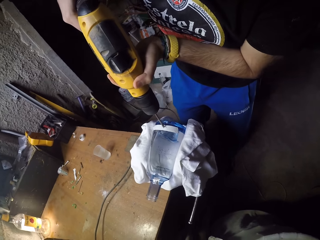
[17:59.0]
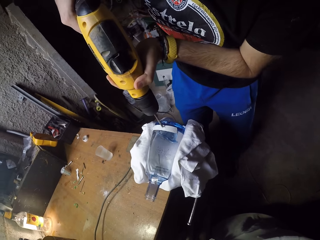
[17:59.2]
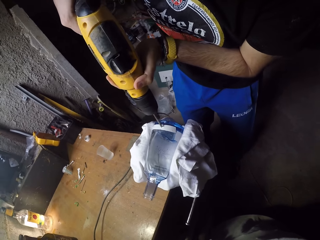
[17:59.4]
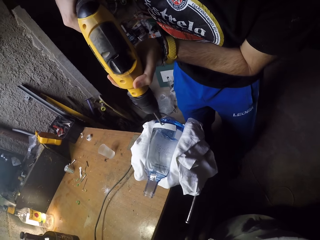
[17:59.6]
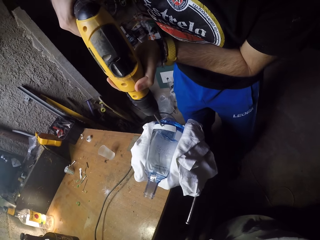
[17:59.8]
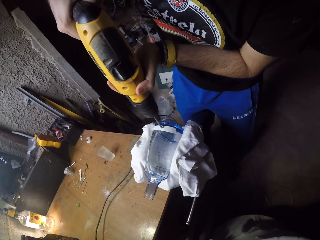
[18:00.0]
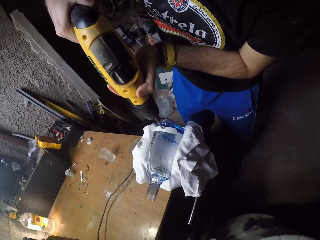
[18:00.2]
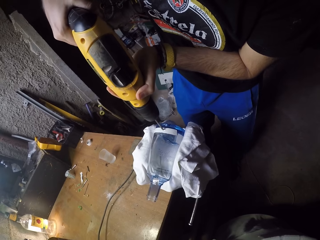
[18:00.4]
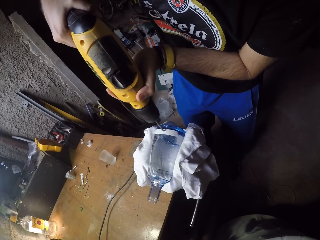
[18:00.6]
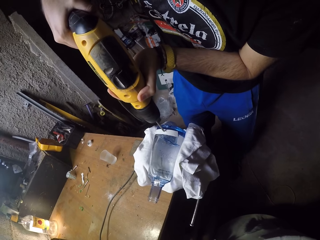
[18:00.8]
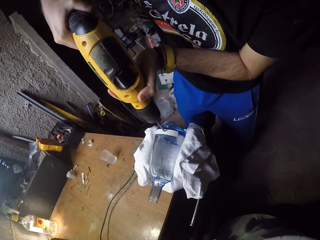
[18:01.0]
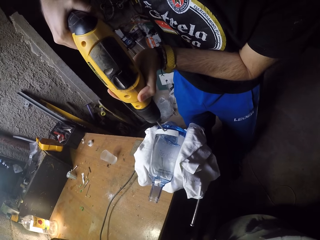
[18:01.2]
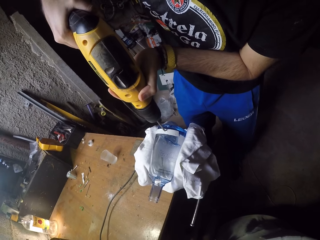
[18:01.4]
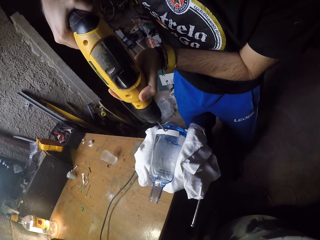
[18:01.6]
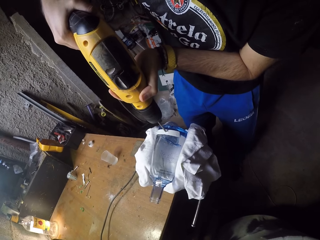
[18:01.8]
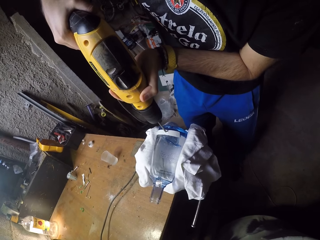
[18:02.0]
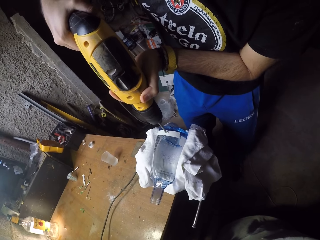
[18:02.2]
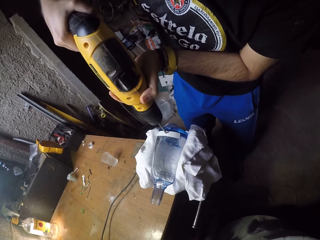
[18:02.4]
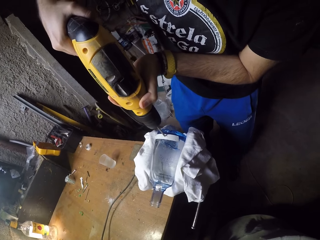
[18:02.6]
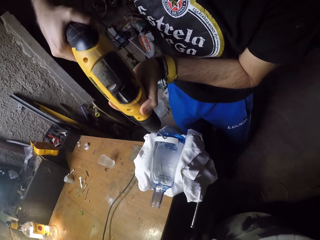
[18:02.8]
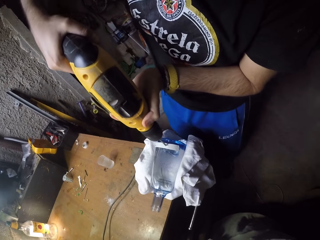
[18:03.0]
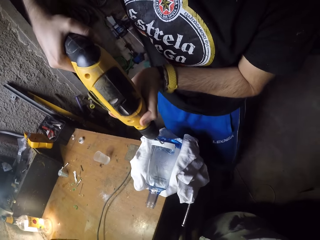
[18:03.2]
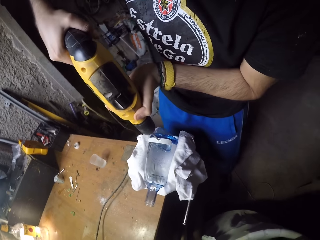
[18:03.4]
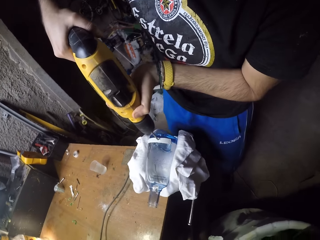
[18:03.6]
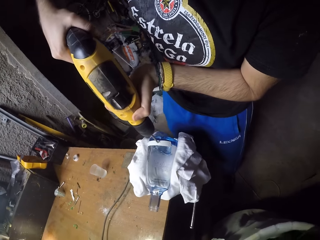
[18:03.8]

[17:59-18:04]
The camera wearer drills the glass.

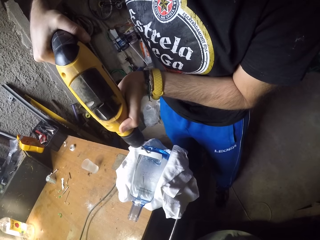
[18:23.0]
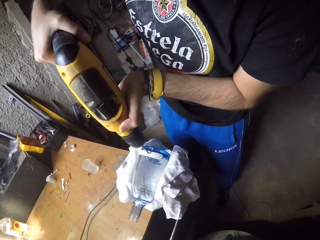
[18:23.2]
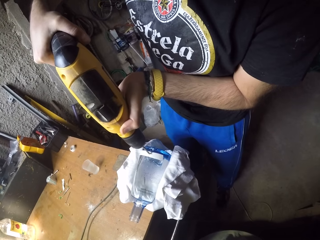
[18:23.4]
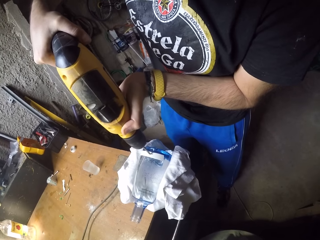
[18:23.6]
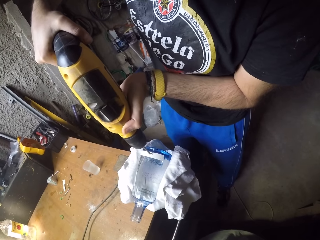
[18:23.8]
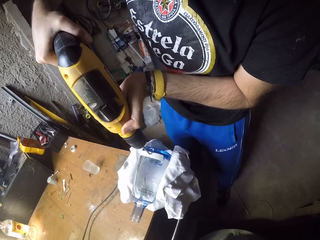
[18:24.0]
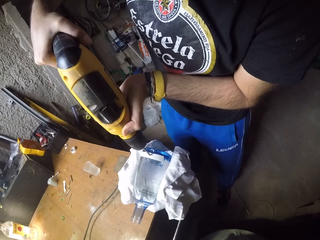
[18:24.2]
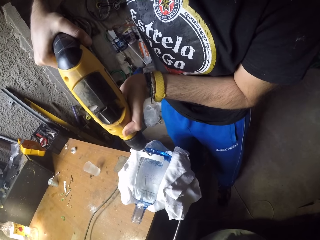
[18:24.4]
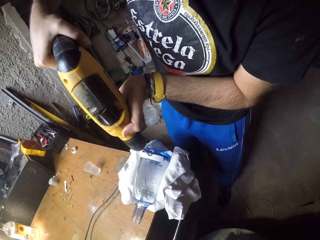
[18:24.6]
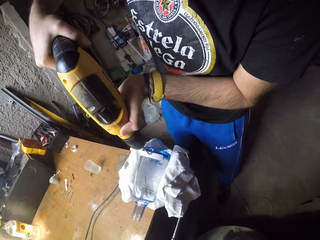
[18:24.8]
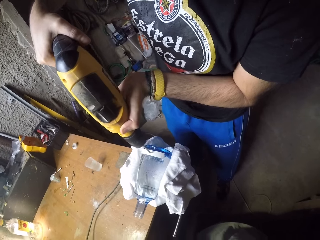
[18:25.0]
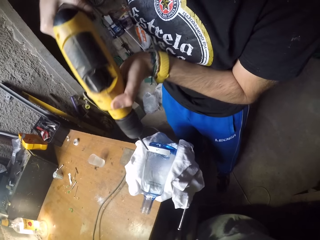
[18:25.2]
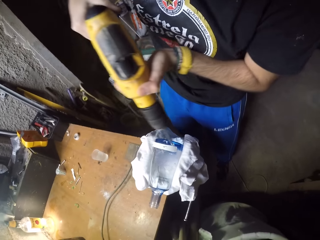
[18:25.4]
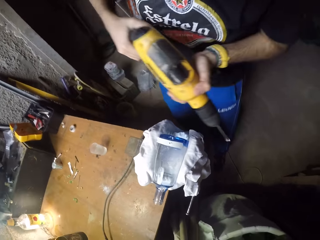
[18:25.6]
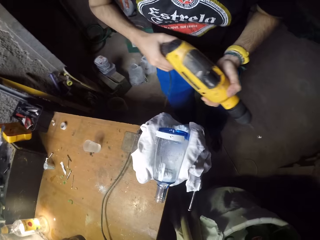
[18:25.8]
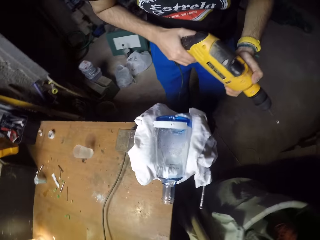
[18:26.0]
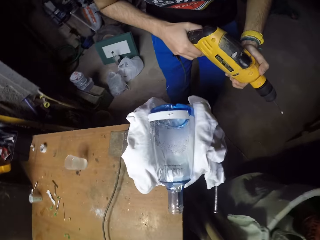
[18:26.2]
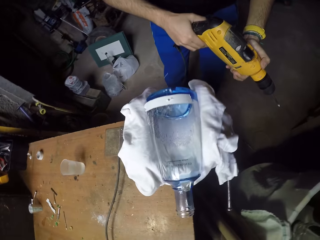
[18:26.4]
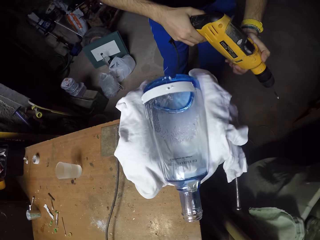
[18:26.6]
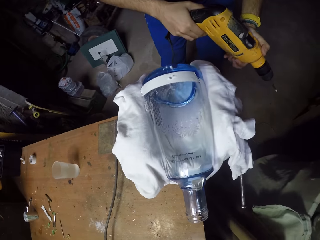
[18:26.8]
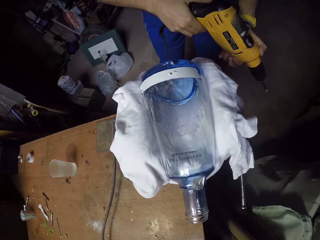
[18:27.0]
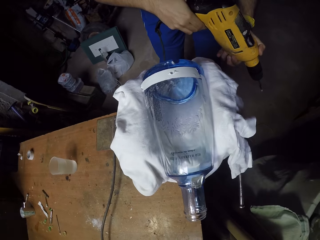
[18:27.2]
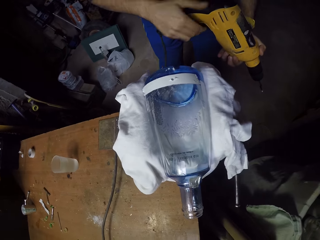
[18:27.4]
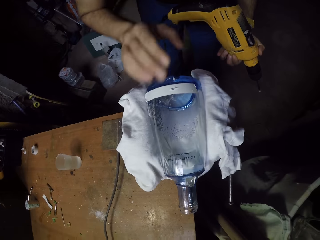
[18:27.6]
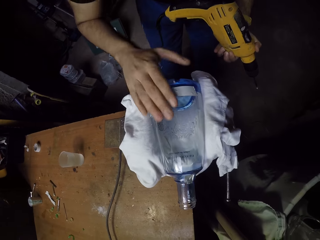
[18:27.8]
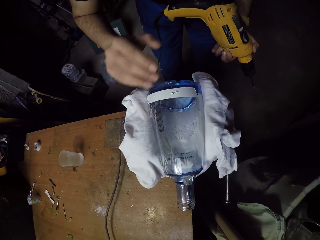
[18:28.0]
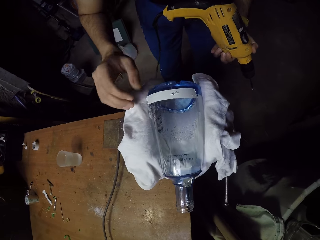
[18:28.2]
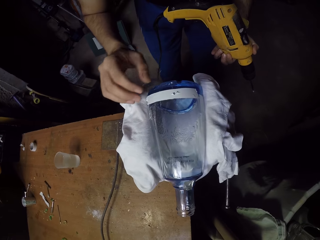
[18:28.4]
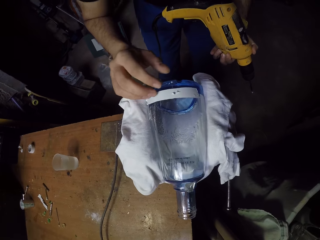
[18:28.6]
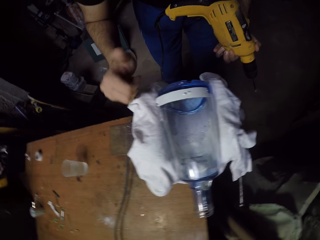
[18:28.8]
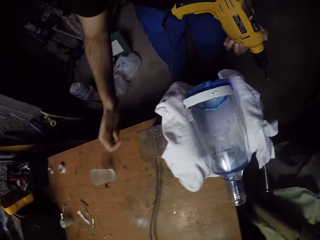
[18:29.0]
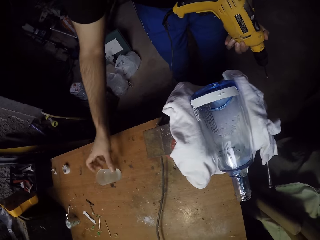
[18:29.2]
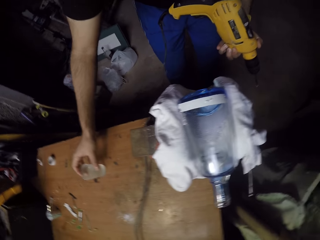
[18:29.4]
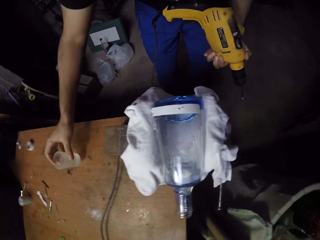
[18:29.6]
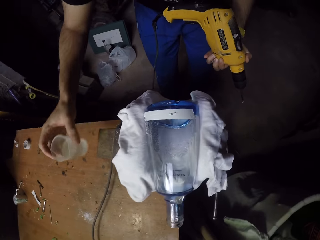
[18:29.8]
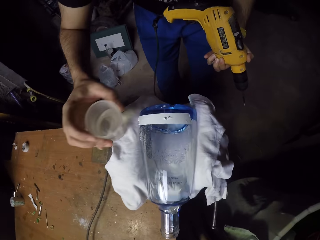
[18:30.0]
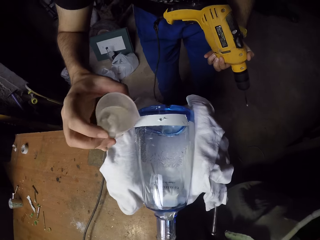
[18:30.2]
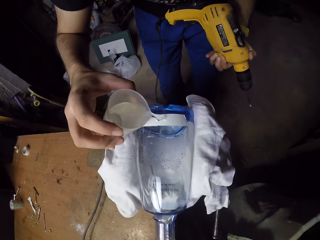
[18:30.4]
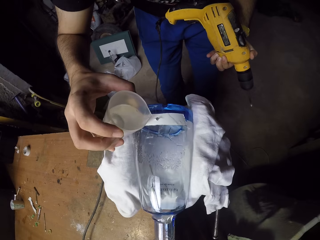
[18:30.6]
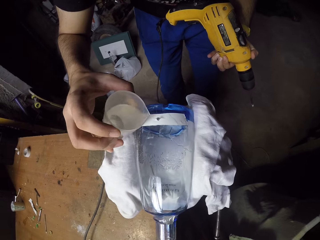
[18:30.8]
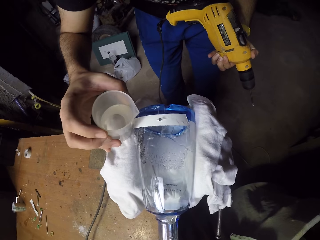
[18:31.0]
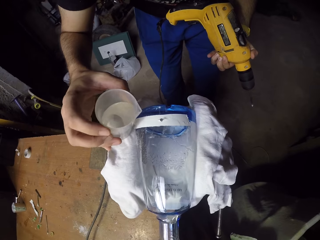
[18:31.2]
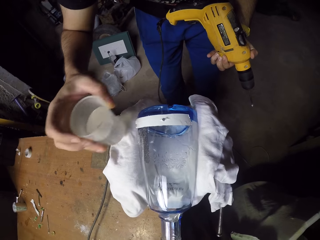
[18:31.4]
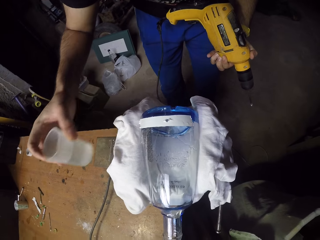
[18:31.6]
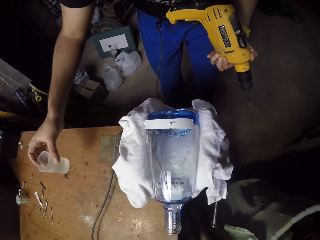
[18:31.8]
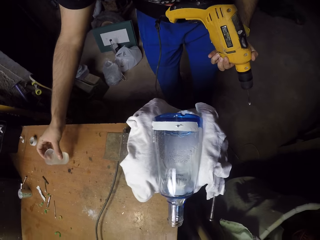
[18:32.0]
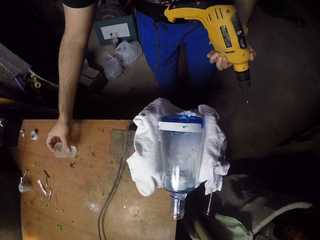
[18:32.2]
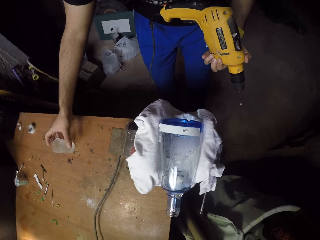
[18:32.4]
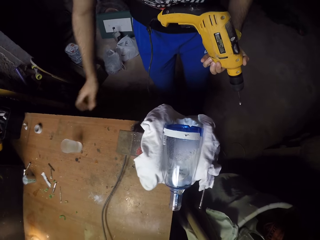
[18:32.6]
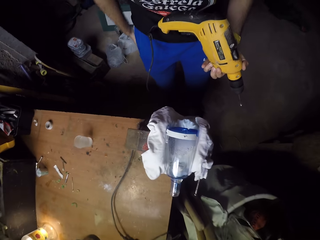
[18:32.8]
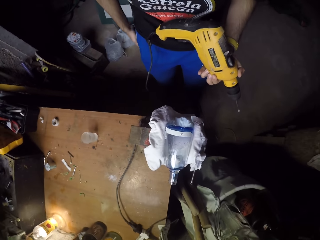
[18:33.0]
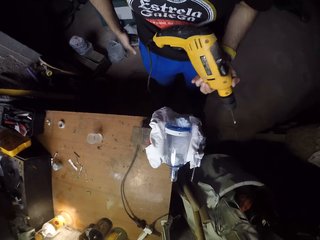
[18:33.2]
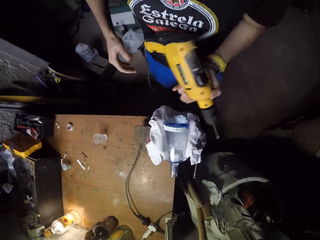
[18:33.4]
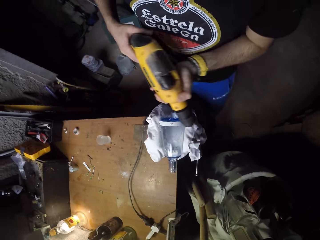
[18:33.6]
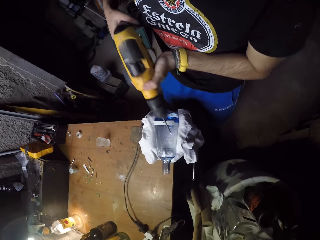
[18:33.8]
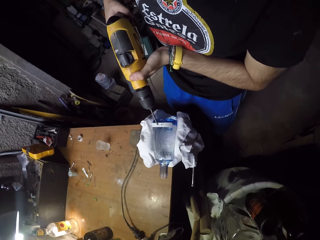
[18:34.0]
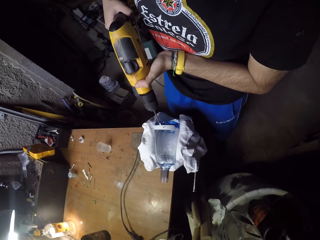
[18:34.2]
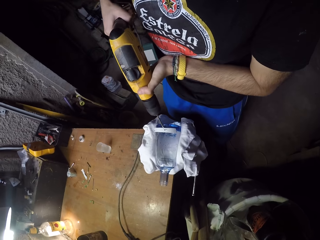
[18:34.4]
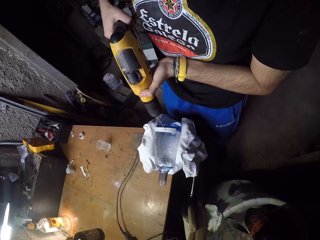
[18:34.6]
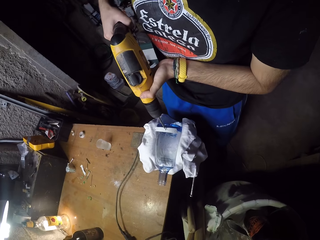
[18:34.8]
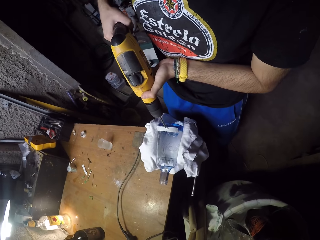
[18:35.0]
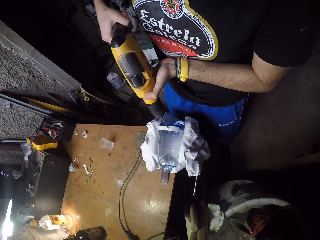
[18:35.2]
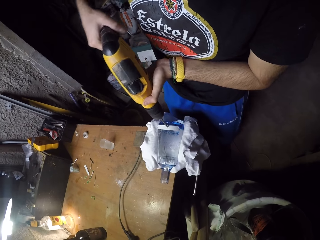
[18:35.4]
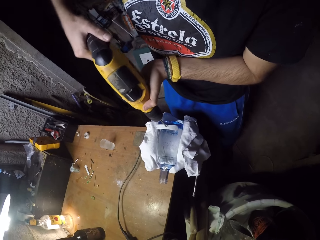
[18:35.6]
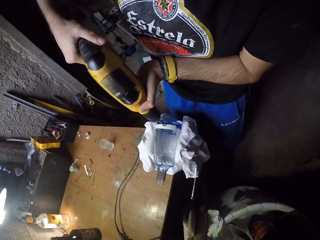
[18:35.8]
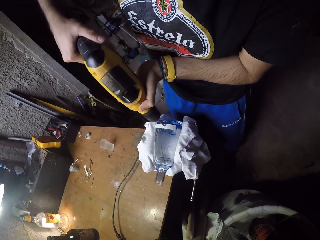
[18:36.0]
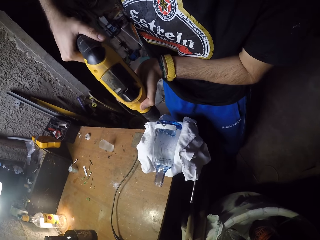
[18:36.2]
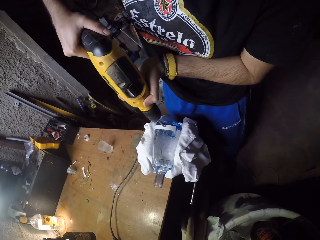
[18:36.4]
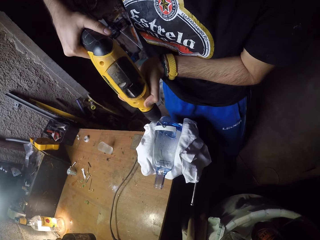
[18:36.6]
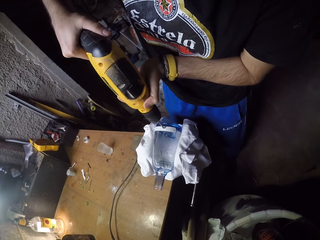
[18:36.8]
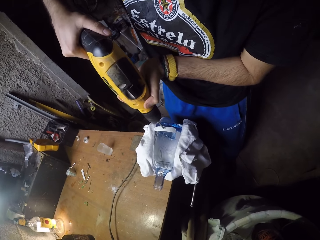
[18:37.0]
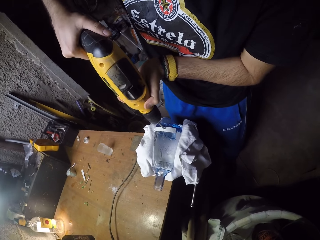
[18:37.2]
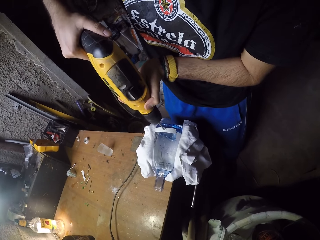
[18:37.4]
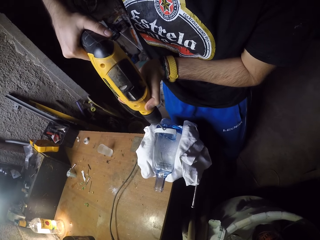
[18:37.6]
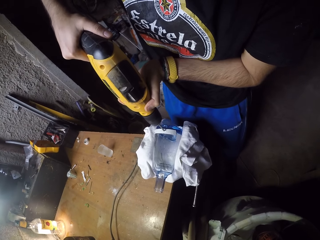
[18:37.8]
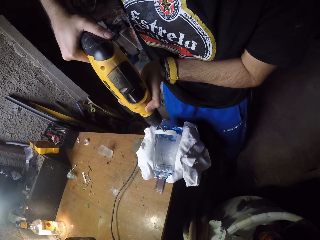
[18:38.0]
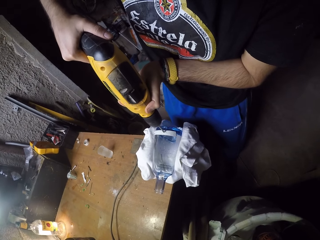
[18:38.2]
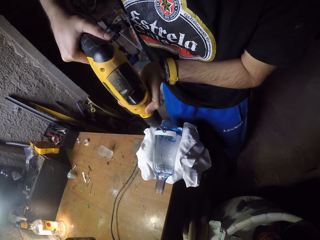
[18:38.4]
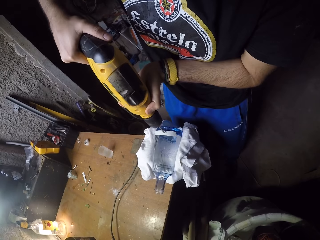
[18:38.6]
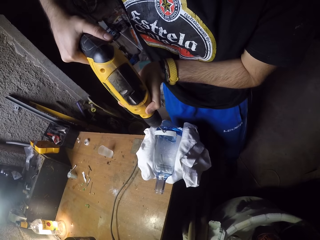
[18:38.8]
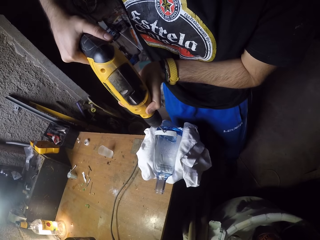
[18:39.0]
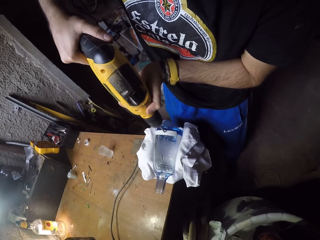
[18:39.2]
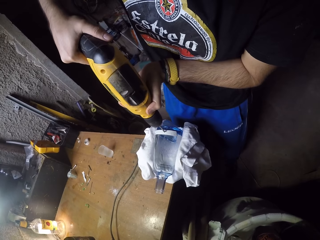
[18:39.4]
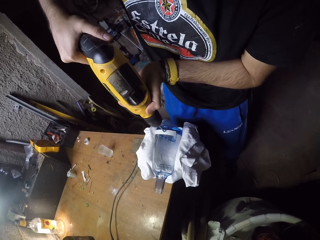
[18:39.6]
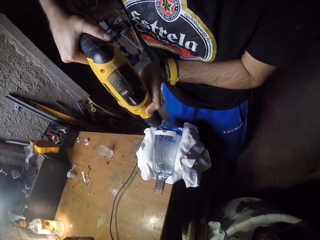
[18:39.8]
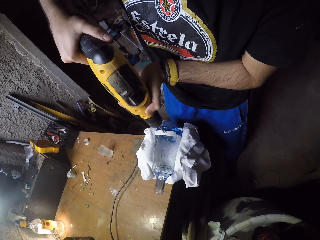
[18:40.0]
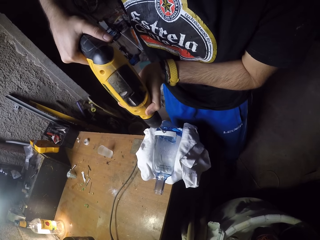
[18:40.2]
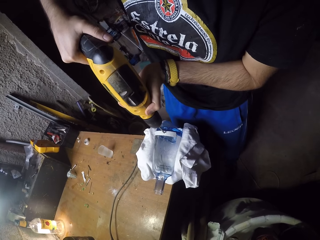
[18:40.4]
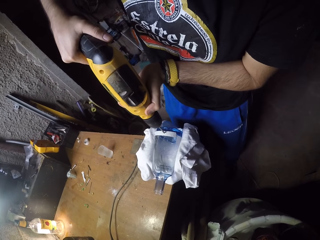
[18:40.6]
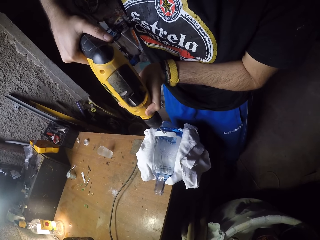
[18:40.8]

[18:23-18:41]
The camera wearer removes the hand drilling machine from the bottle. He holds the hand drilling machine in his left hand. He wipes the glass bottle with his right hand. He picks a cup of water from the table with his right hand. He pours water from the cup into the hole in the bottle on the table. He places the cup of water onto the table. He wipes his right hand on his trousers with a cloth. He holds the hand drilling machine with both hands. He drills into the bottle on the table with the hand drilling machine in both hands.
